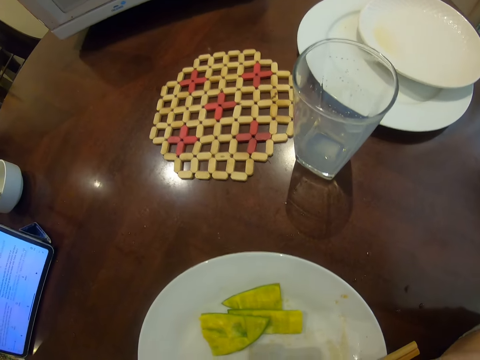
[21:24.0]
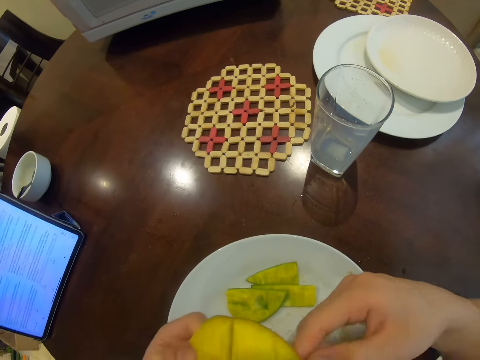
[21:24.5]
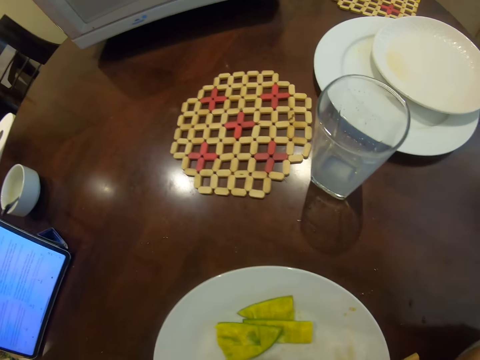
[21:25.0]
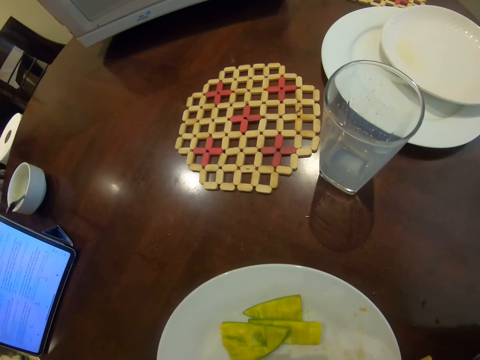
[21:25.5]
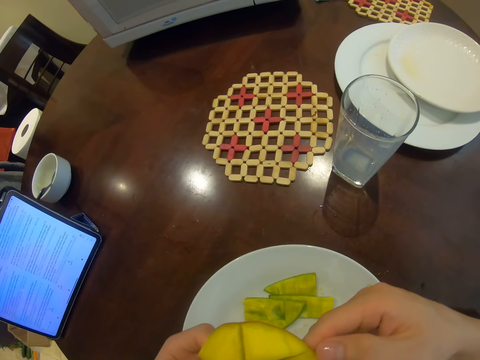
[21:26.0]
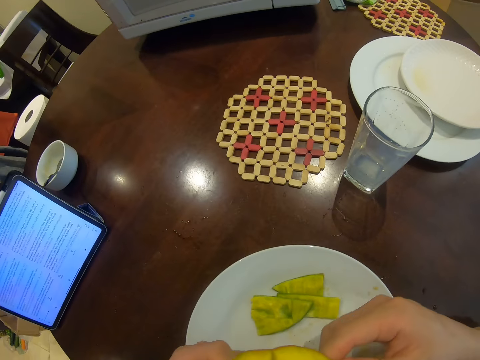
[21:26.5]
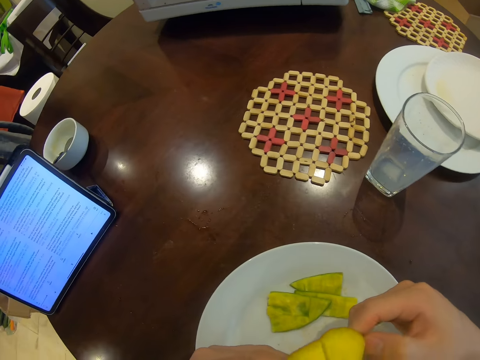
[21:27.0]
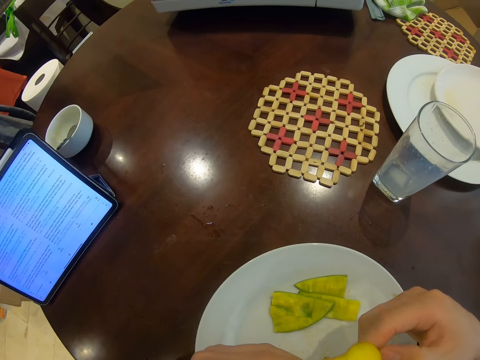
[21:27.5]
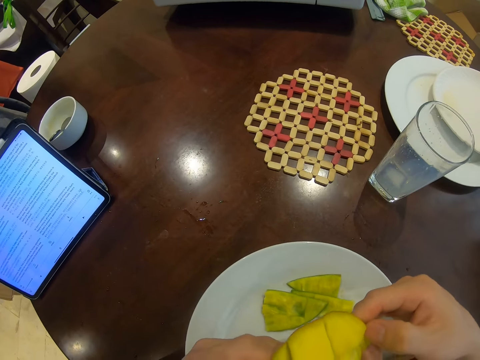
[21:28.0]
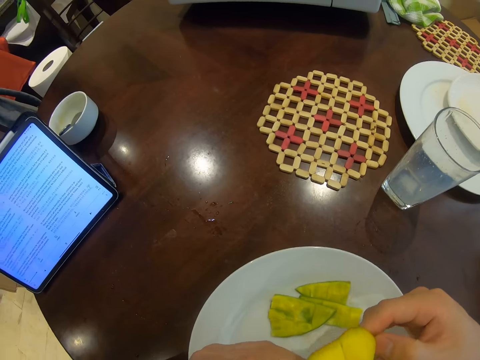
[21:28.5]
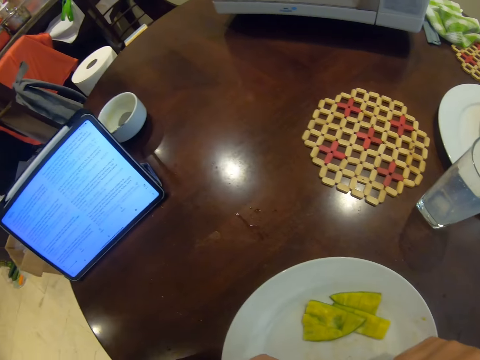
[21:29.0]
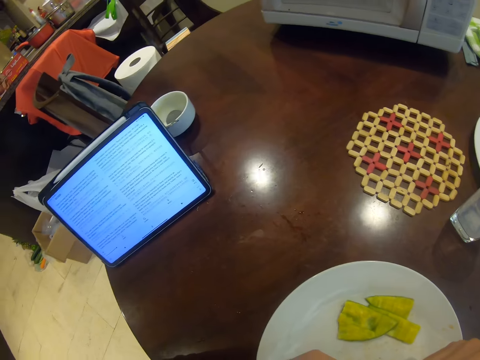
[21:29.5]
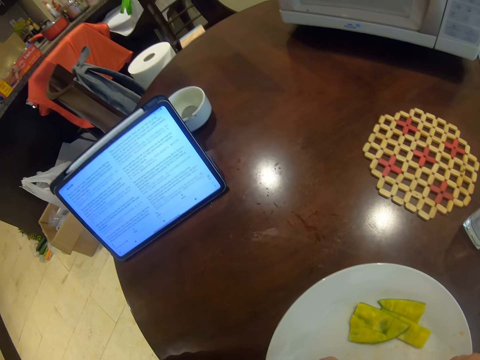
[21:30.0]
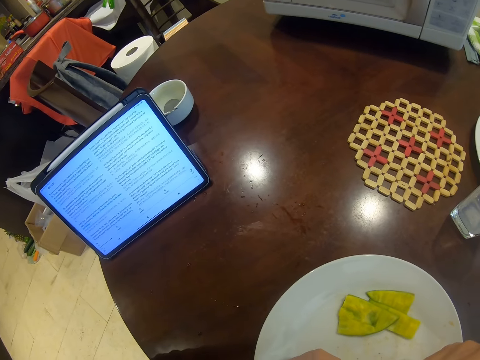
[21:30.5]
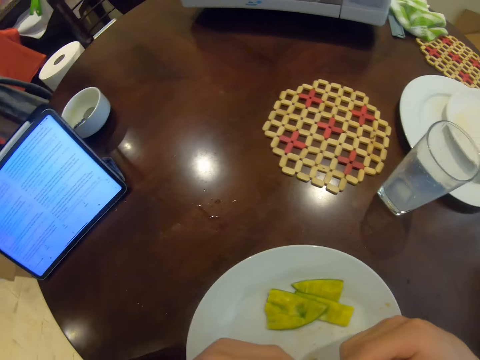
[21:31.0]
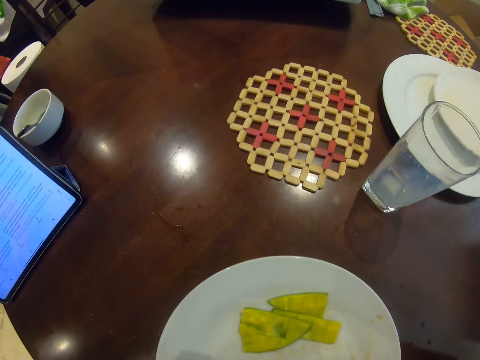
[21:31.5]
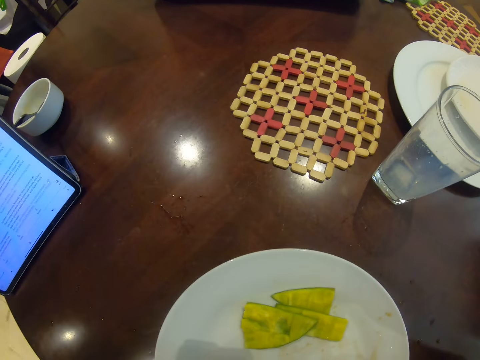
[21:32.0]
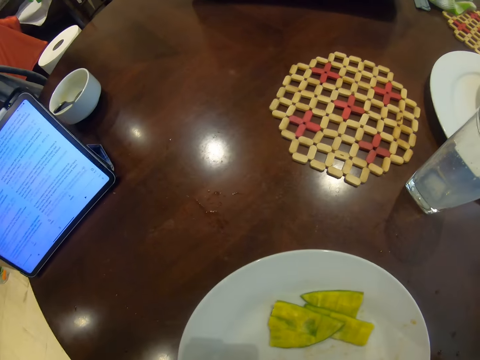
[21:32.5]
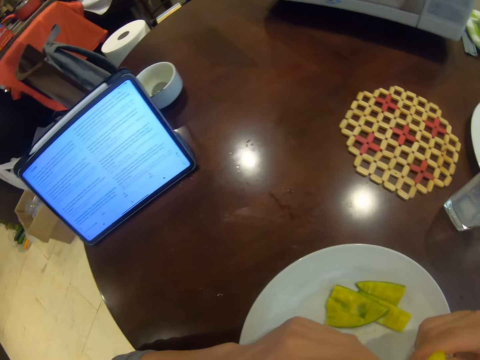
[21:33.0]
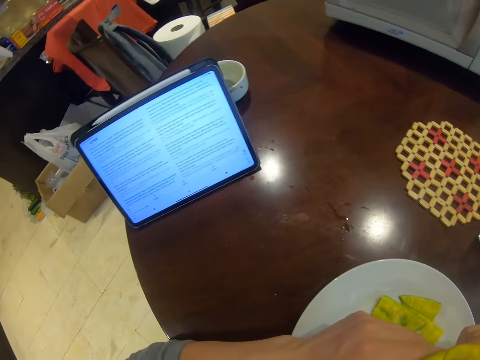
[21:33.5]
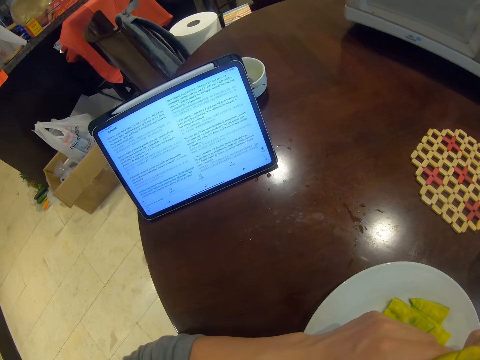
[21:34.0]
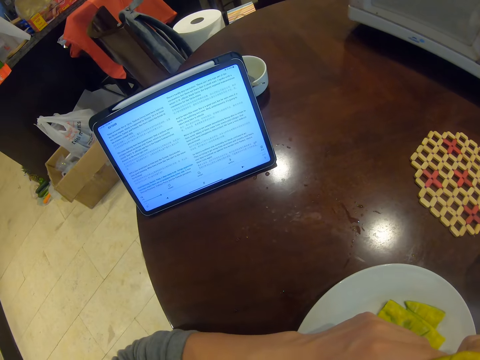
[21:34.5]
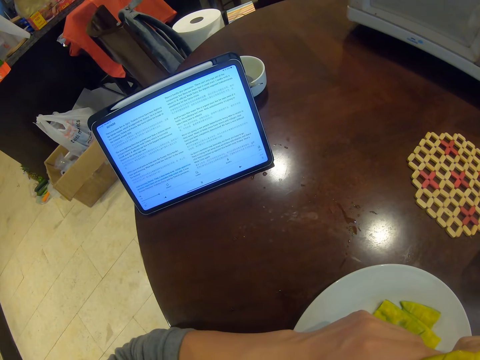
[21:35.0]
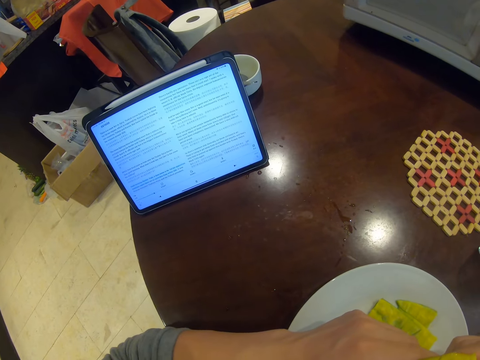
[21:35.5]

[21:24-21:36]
The camera wearer stares at the piece of mango. They eat the mango.

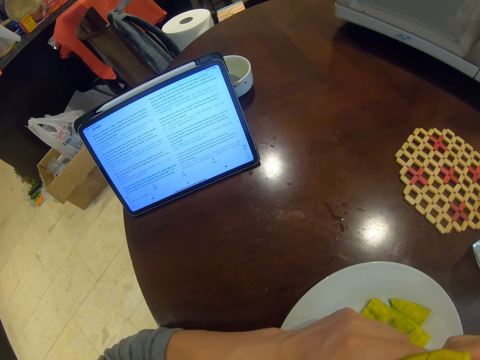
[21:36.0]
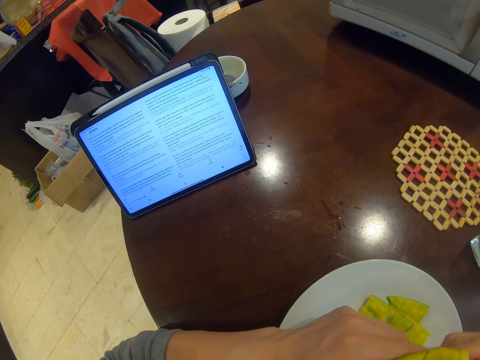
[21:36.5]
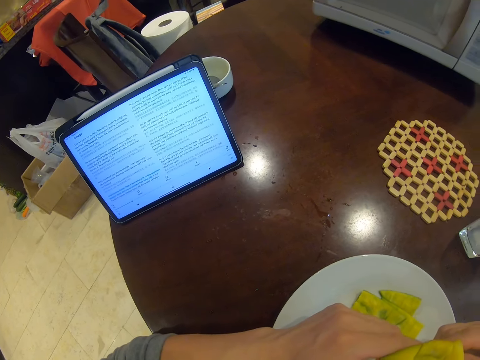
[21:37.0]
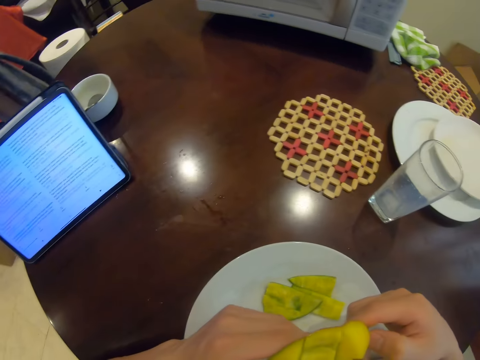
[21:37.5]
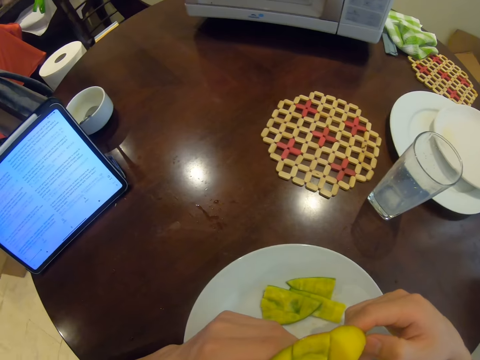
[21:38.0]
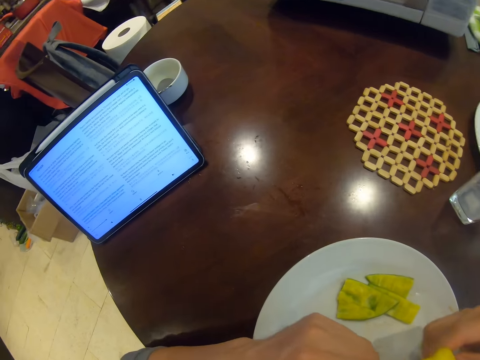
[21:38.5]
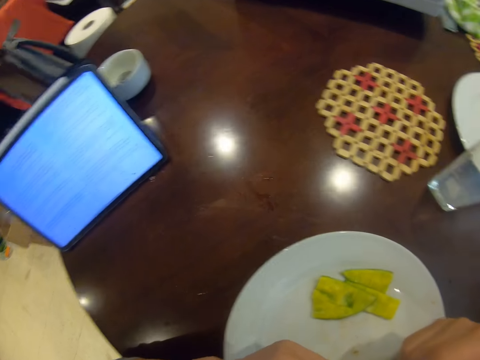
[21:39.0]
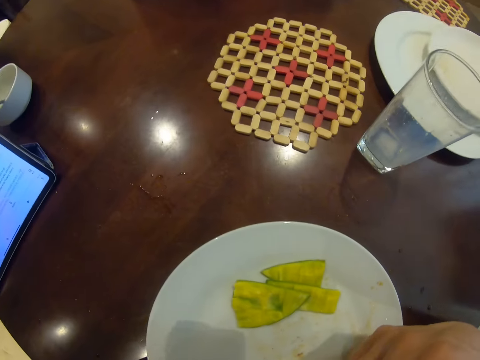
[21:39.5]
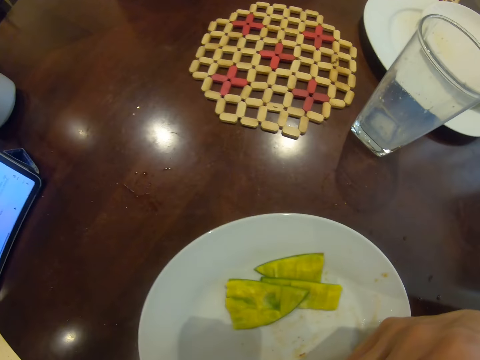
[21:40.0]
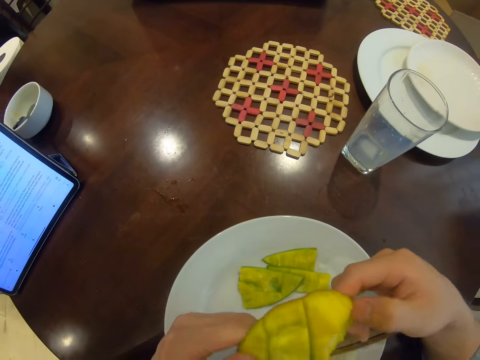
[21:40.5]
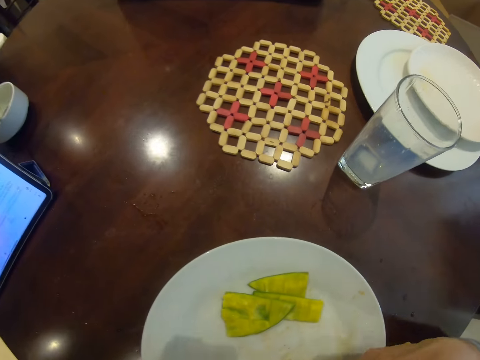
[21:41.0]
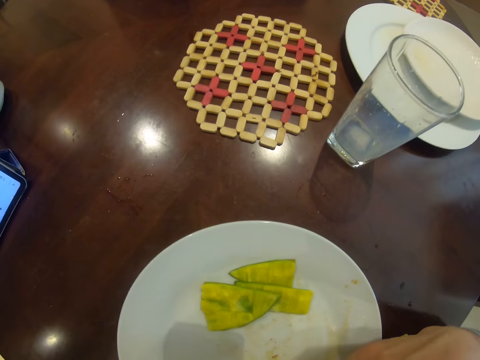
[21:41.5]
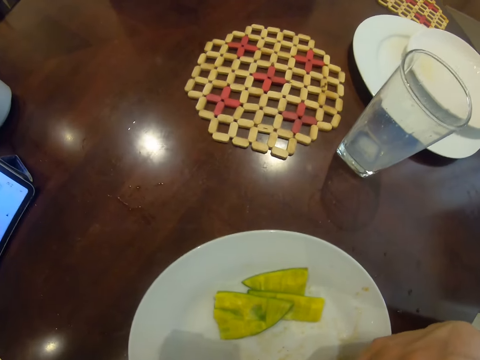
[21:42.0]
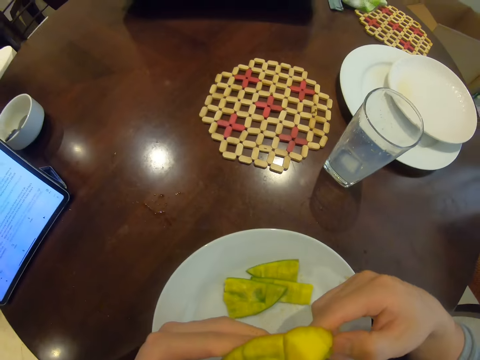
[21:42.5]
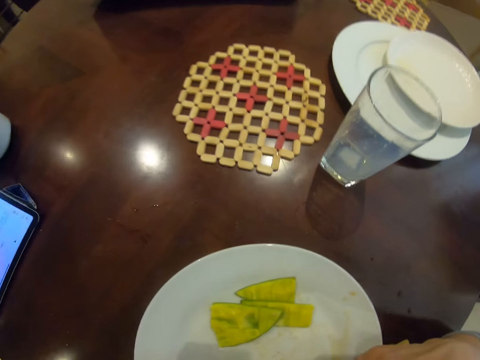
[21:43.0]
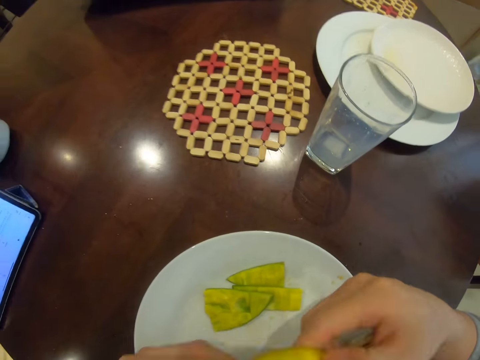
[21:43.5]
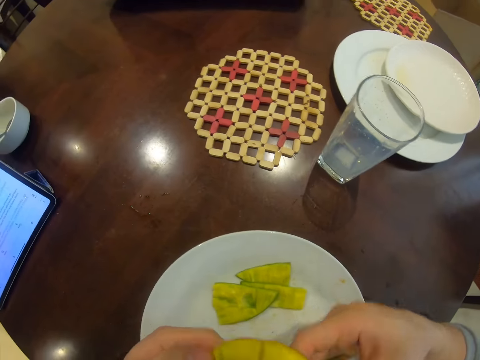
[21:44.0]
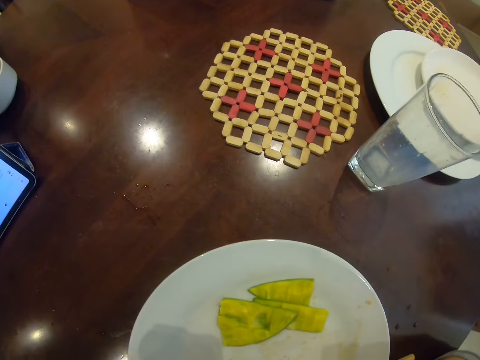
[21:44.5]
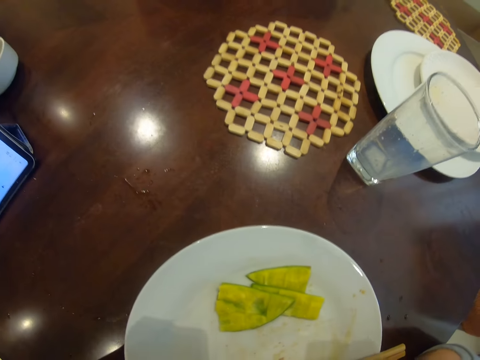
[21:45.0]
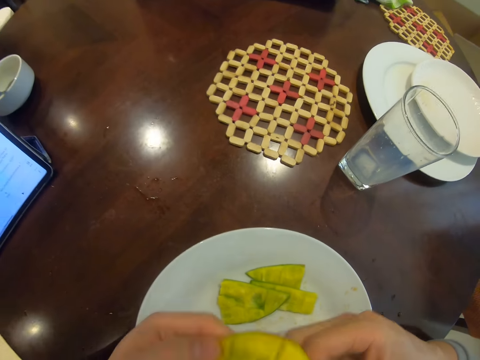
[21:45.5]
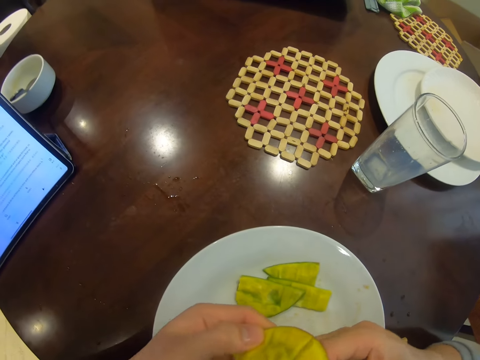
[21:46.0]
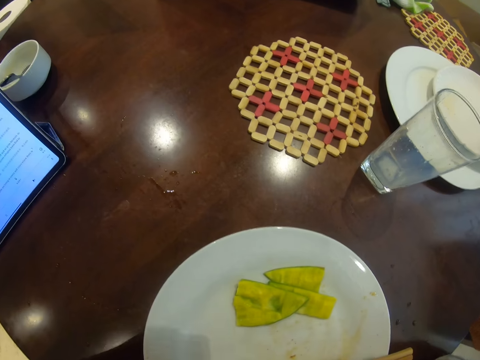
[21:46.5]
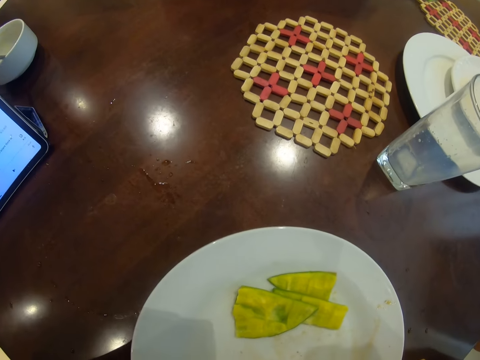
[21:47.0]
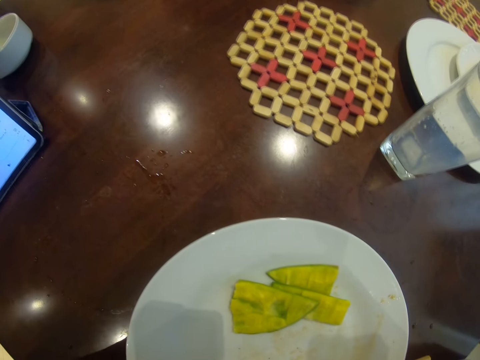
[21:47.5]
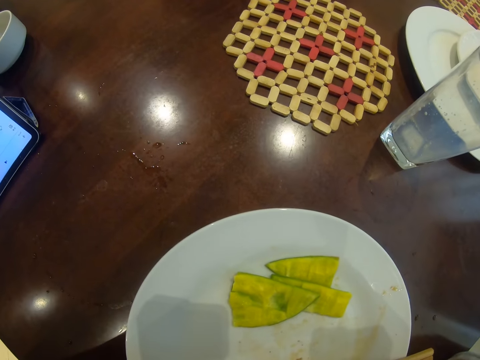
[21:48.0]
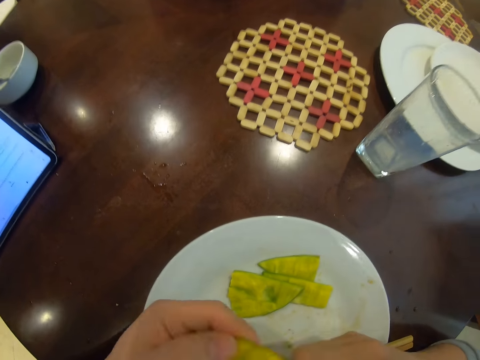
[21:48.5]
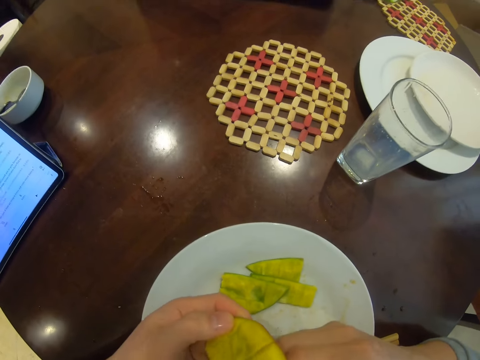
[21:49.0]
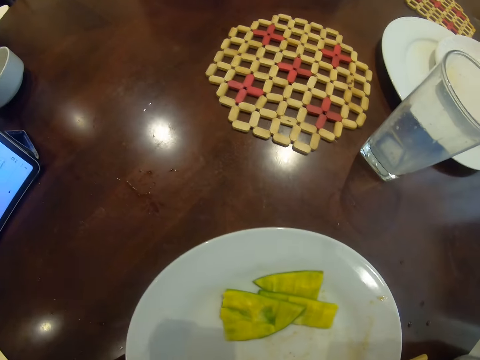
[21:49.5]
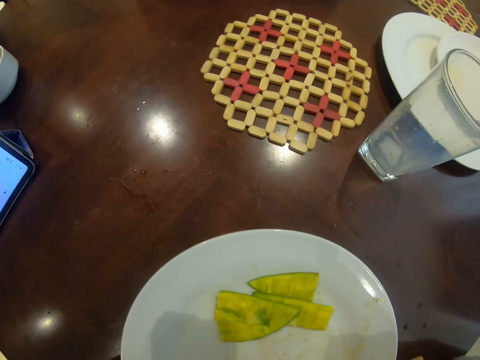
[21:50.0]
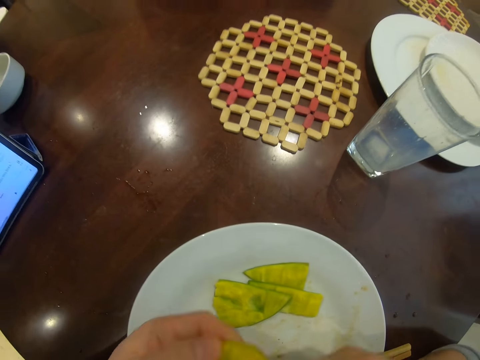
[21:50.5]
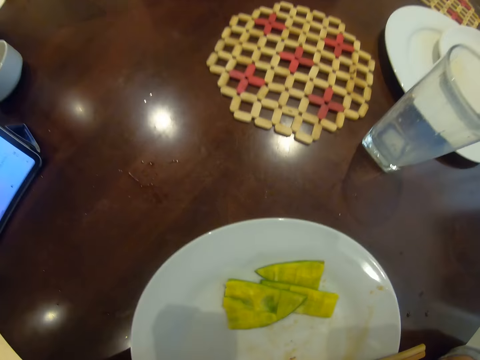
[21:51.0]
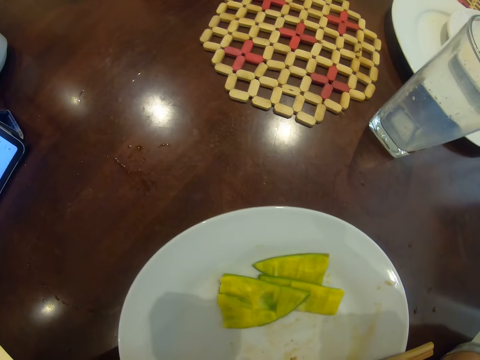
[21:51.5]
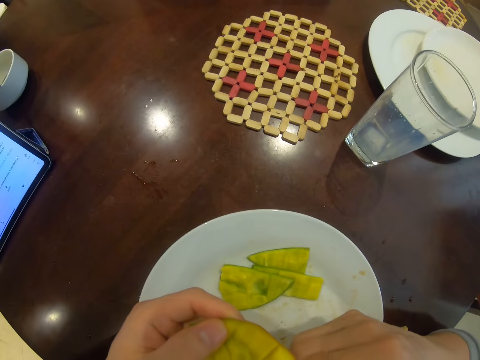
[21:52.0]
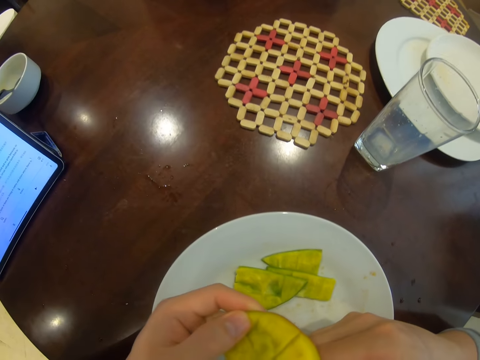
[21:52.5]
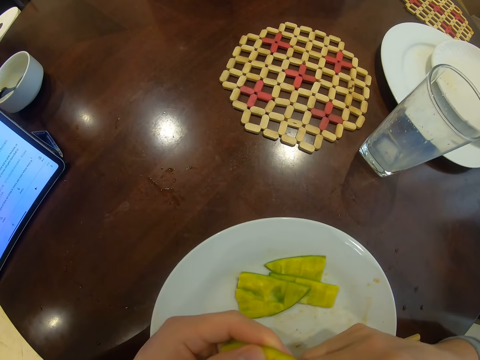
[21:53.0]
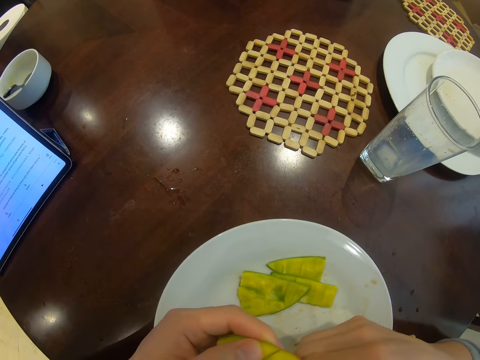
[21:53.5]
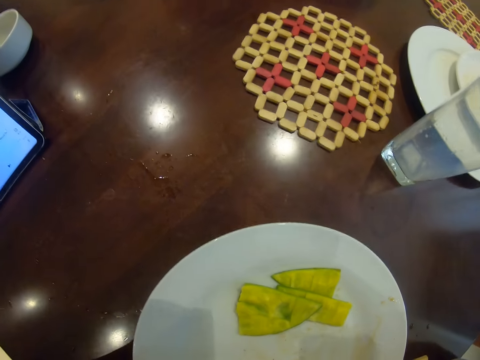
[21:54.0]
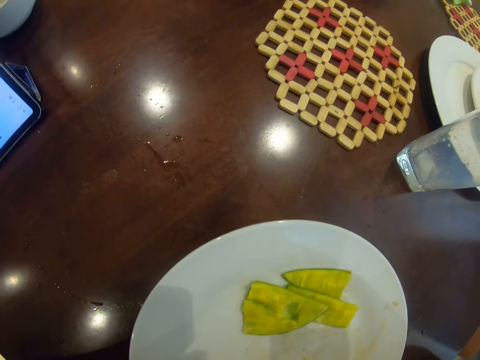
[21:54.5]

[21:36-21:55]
The camera wearer stares at the piece of mango. They eat the mango. They stare at the piece of mango. They eat the mango.
